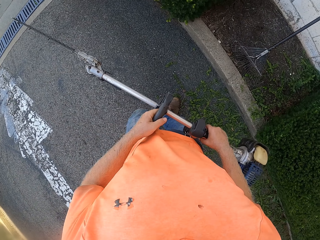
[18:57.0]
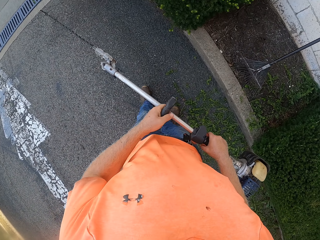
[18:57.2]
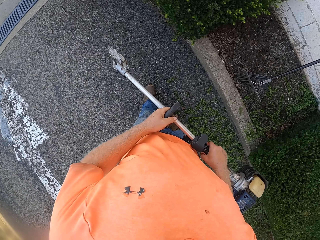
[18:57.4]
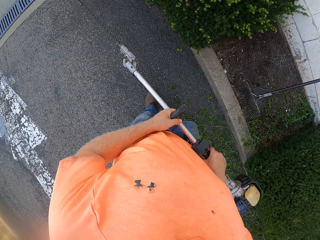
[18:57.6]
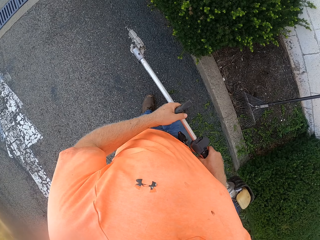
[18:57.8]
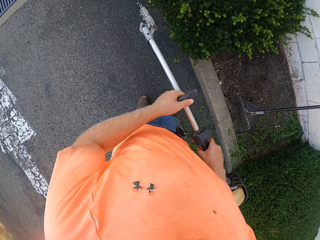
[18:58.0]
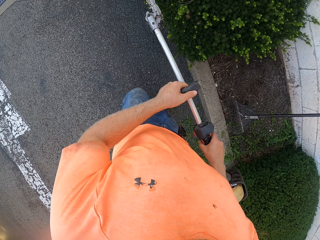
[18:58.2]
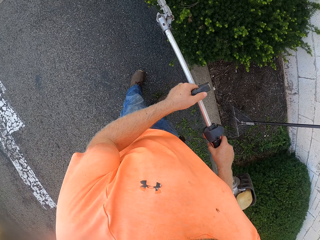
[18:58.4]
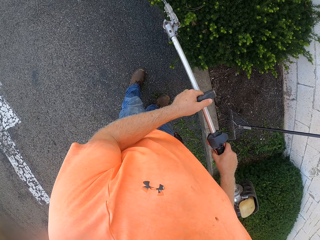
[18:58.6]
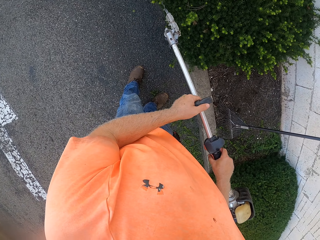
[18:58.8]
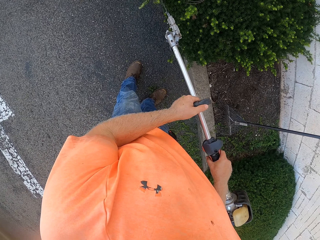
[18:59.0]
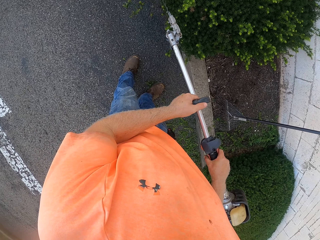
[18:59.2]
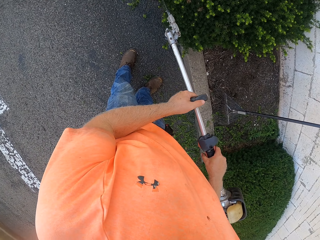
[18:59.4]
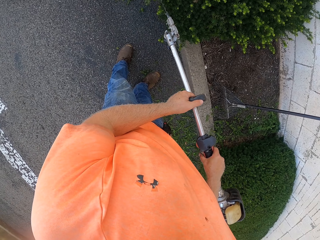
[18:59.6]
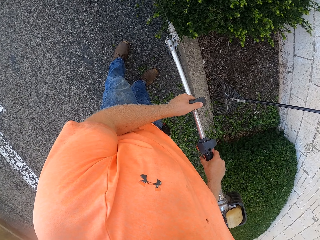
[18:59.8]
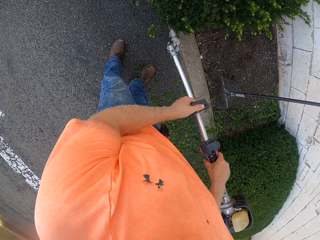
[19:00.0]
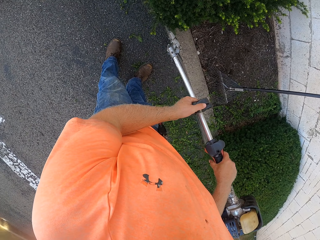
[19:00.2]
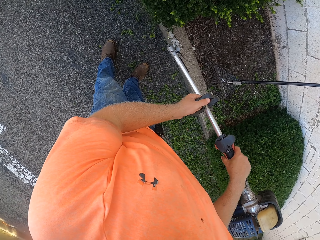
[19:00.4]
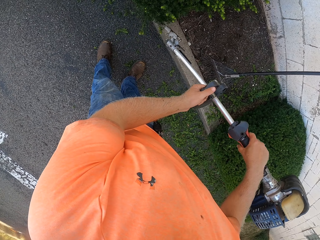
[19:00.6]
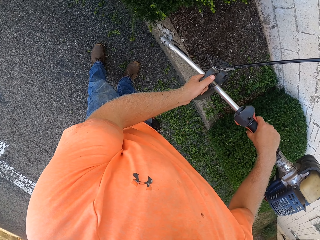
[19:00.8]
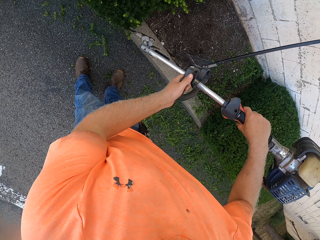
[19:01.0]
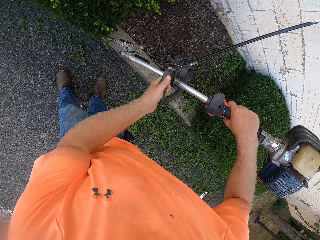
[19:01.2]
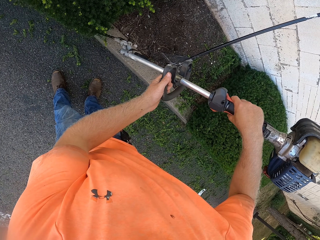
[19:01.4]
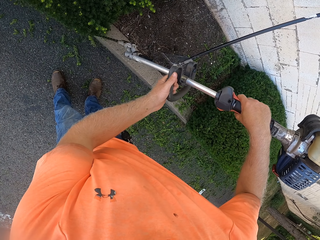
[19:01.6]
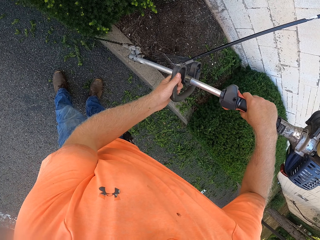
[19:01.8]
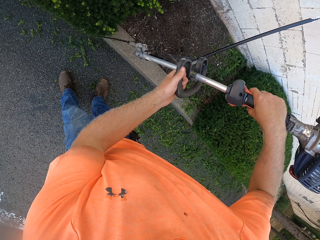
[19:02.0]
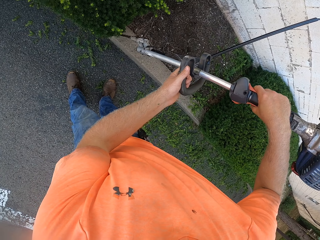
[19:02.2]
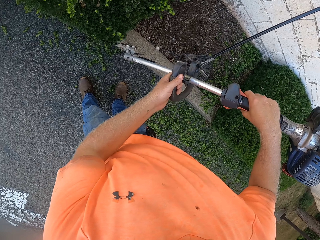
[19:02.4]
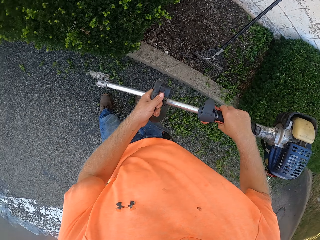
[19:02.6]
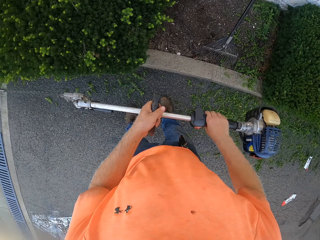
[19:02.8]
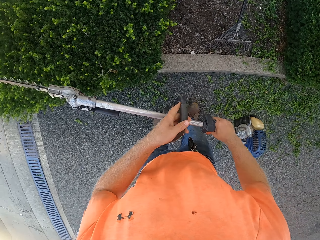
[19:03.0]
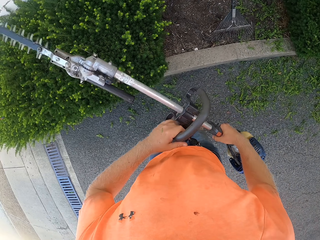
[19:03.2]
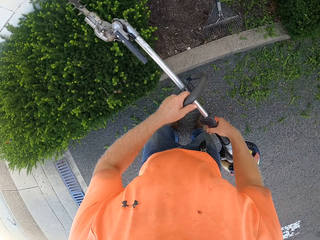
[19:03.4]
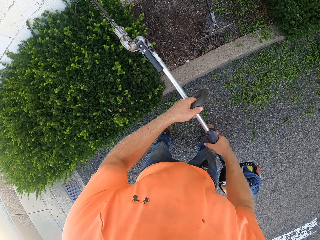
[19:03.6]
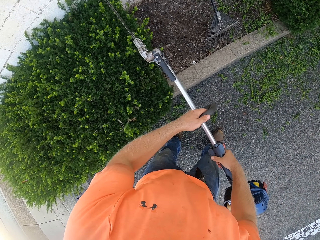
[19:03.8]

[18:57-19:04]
The camera wearer trims a shrub with the shrub trimmer in his hands.

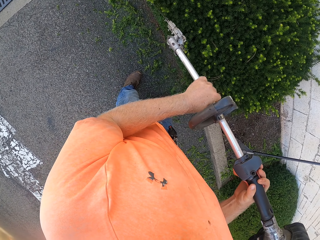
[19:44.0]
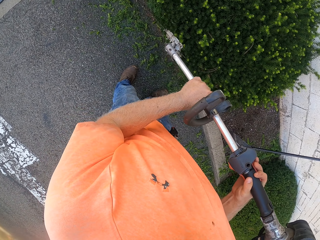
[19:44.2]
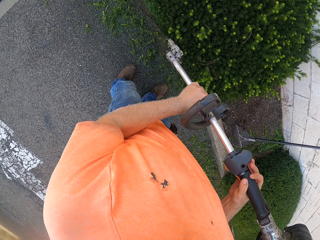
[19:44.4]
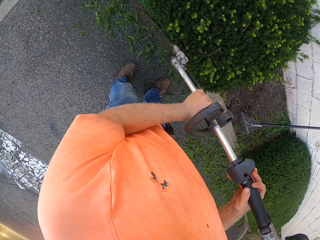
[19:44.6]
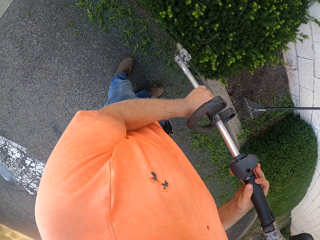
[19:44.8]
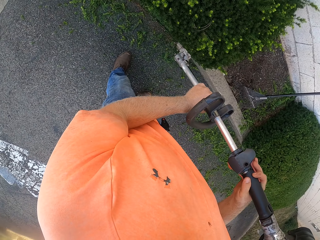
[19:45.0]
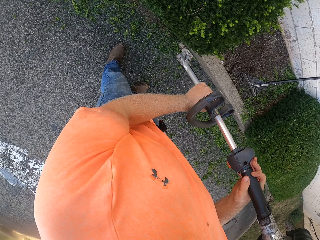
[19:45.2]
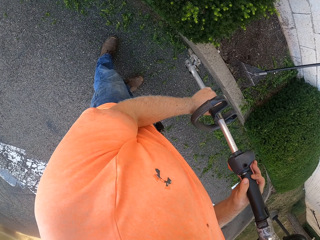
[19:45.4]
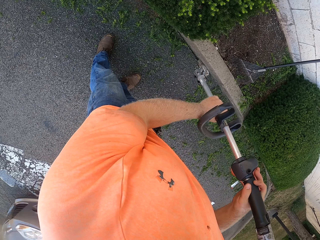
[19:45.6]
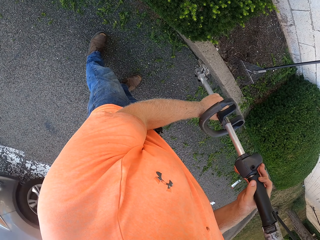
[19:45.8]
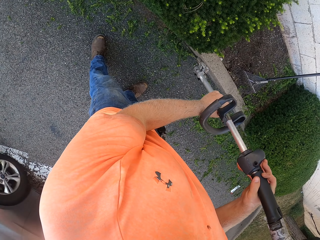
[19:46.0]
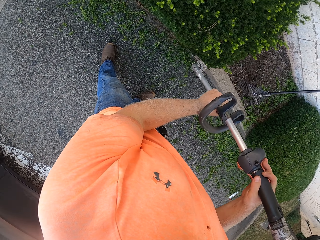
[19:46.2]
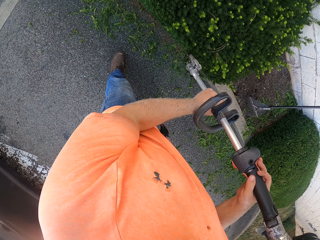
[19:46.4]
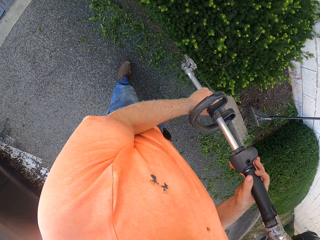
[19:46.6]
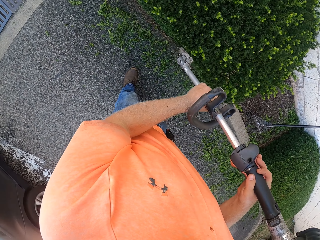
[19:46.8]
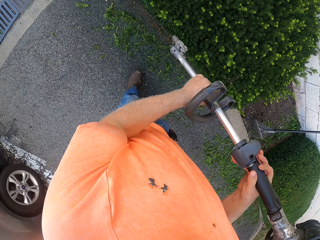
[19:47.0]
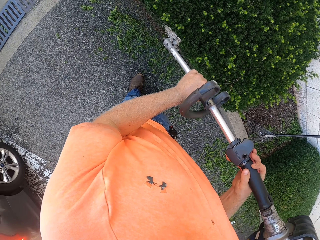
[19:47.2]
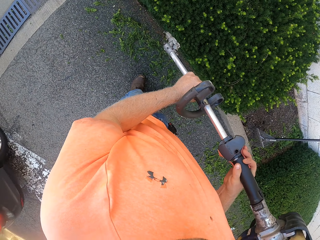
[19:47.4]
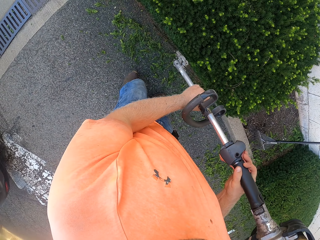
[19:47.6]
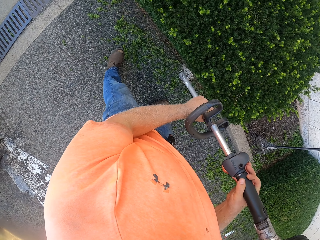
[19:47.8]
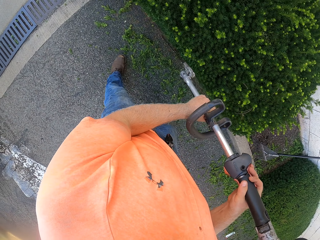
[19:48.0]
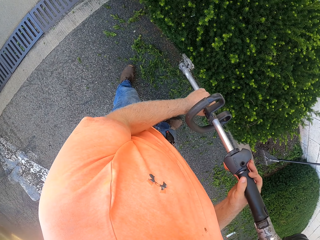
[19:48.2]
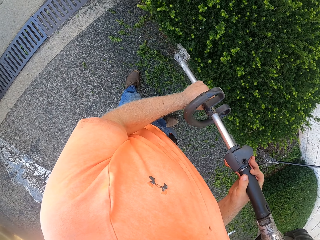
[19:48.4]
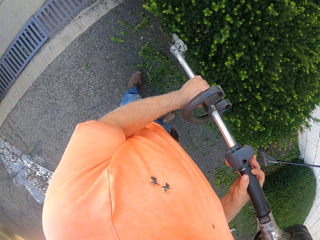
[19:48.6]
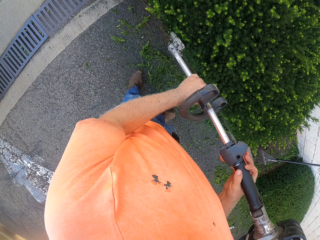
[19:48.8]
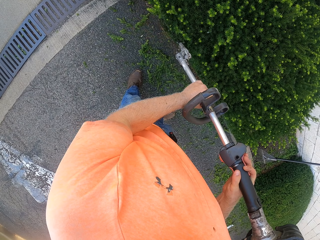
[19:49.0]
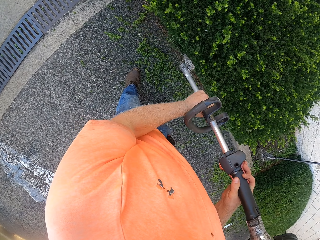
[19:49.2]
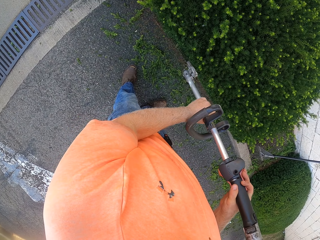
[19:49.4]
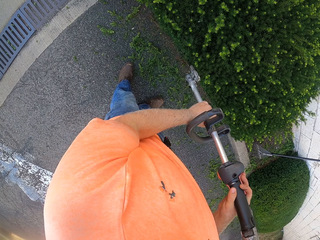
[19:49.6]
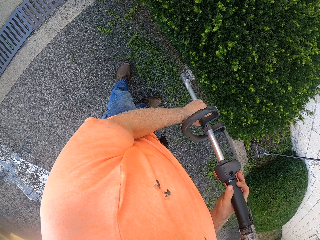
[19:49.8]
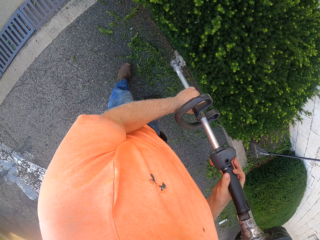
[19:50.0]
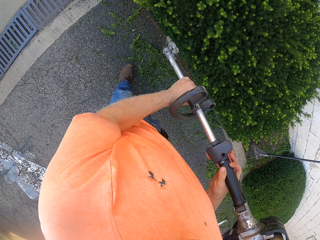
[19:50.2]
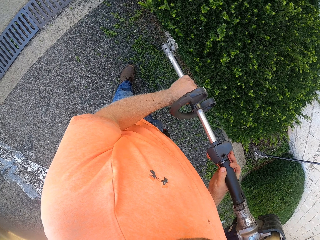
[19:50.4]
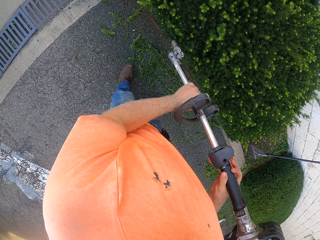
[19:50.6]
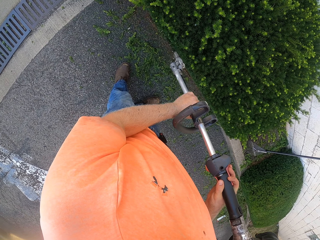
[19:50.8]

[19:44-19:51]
The camera wearer trims the shrub with the shrub trimmer in his hands. A car drives past the camera wearer.

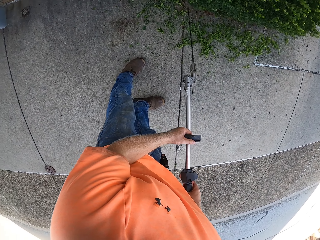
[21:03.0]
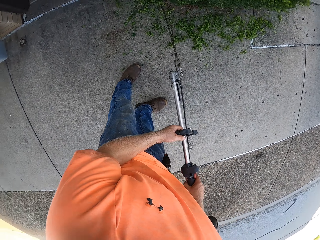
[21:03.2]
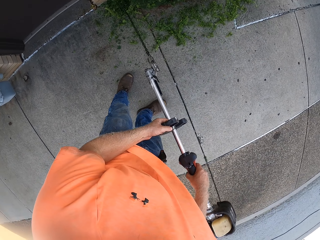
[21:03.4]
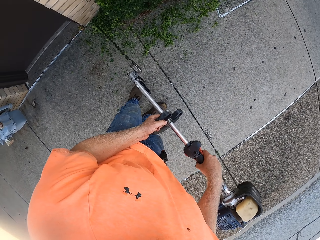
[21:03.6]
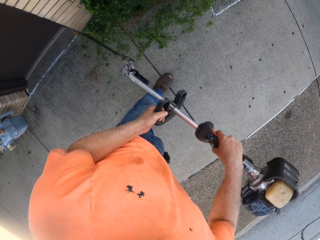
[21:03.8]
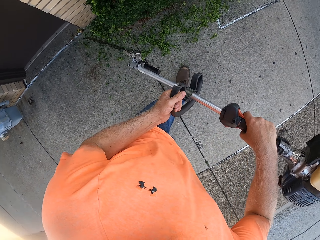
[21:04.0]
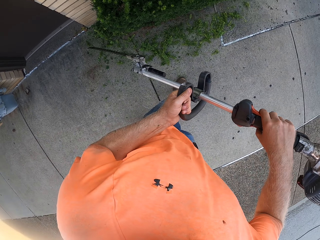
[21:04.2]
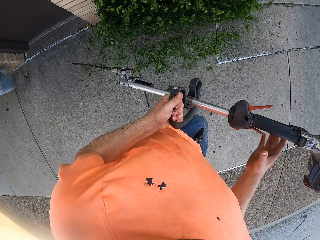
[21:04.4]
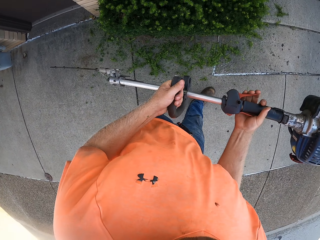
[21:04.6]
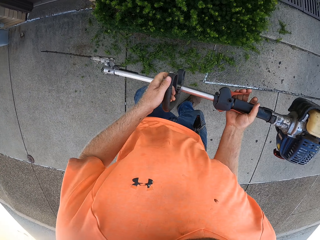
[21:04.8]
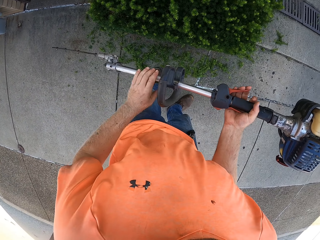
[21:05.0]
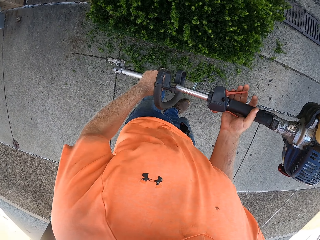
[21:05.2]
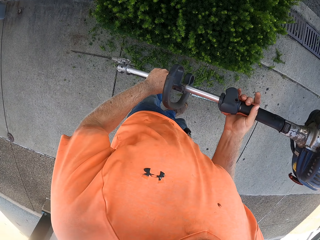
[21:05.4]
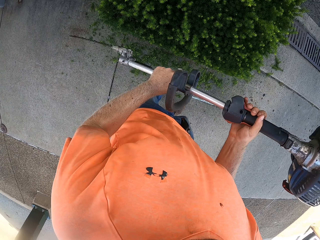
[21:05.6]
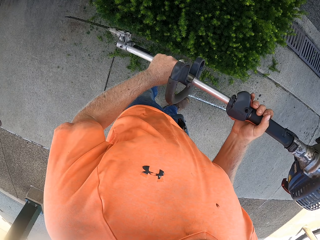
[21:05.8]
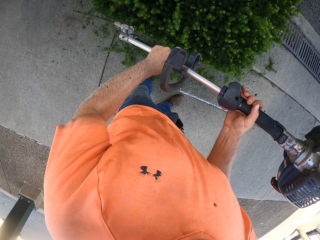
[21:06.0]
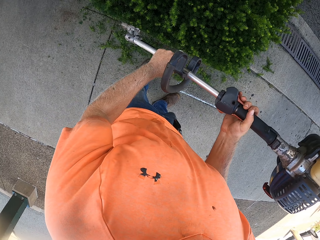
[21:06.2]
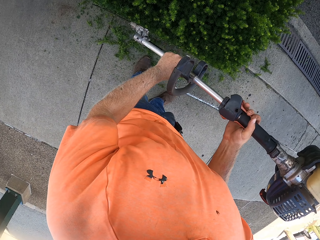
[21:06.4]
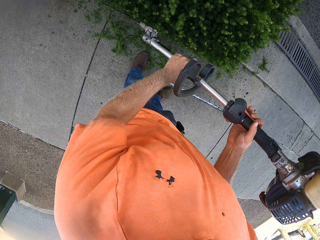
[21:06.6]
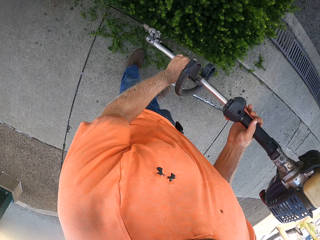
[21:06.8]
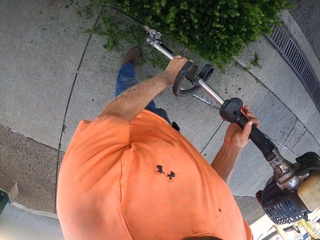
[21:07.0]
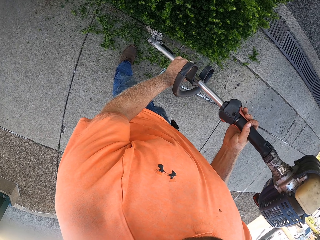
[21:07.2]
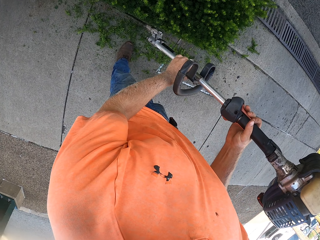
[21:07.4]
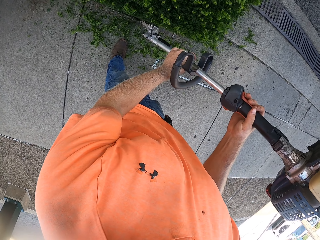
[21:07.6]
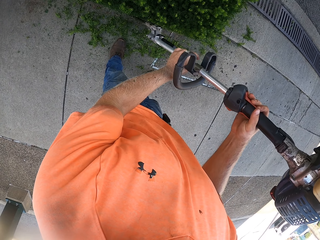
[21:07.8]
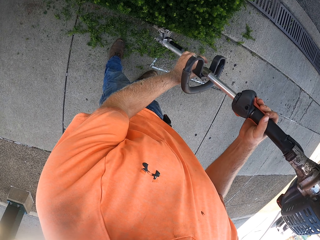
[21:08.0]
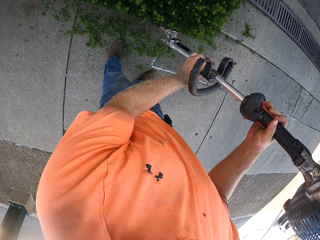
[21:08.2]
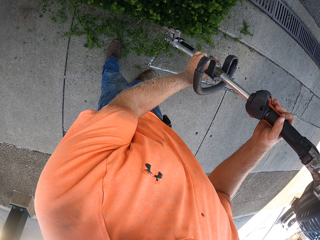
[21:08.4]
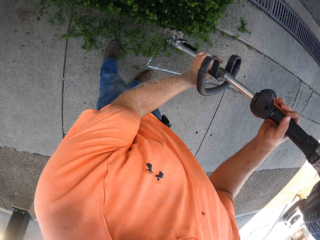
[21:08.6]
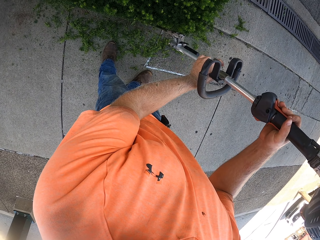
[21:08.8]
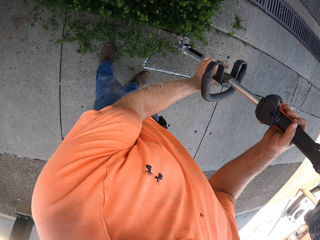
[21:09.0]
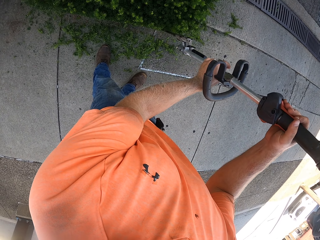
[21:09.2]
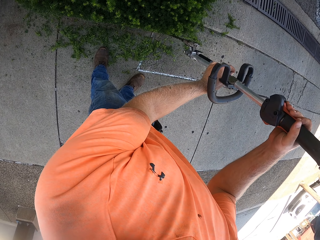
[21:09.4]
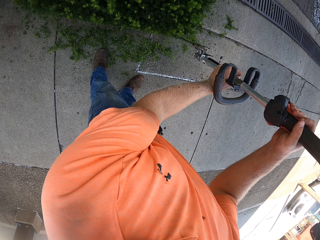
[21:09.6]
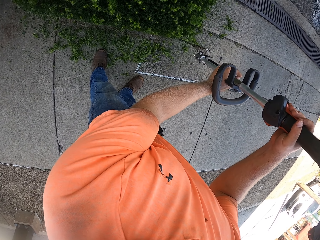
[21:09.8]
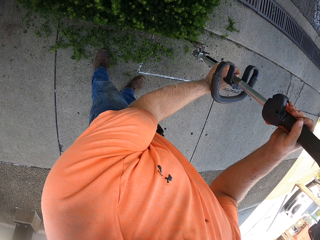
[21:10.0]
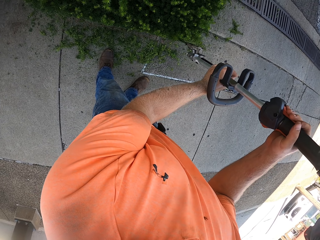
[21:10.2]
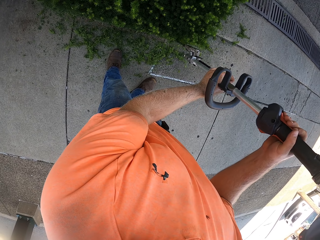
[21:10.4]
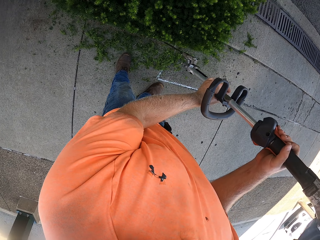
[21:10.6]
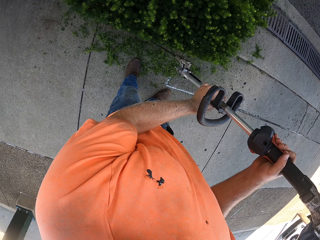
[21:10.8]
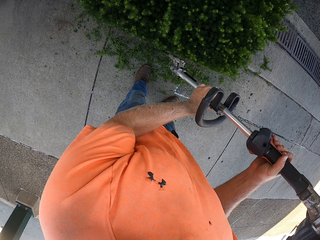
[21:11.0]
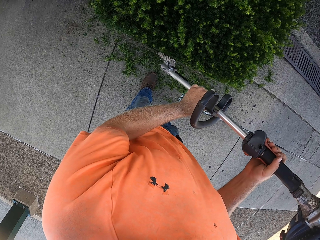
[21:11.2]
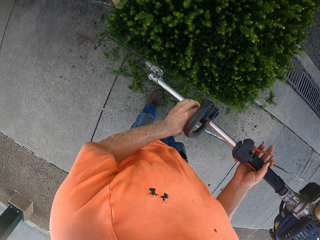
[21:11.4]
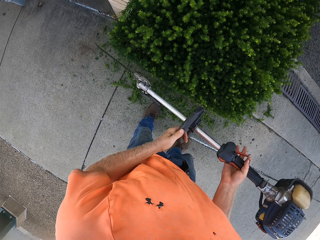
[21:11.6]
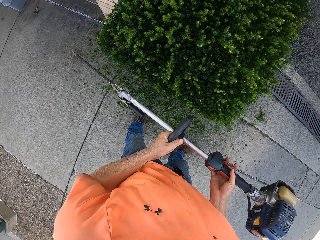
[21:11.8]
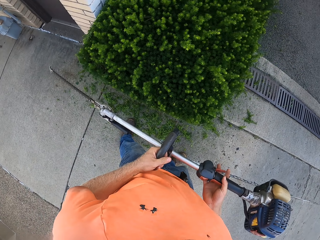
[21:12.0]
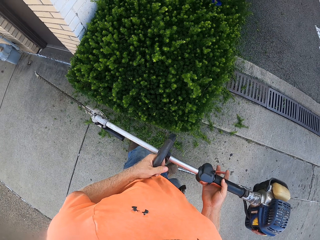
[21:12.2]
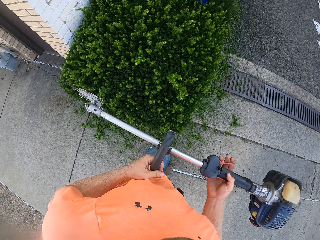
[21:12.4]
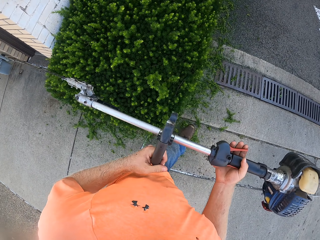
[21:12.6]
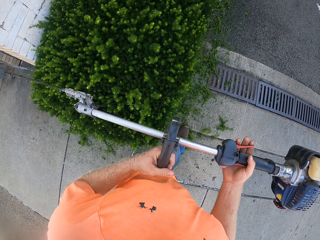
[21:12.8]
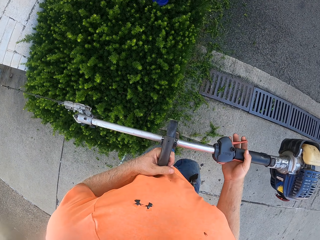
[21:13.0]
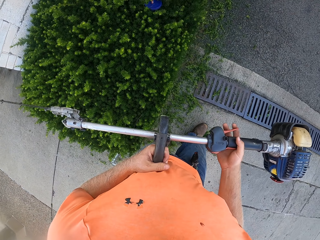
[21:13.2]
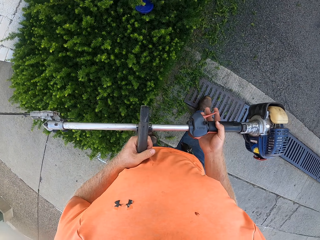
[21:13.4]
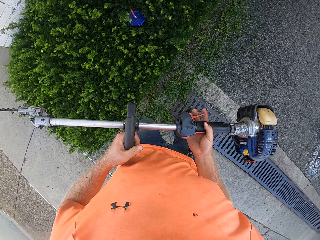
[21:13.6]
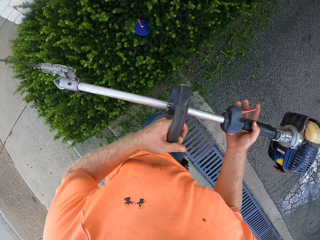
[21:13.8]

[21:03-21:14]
The camera wearer adjusts the shrub trimmer in his hands. He trims the shrub with the shrub trimmer in his hands. He removes the shrub trimmer from the shrub with his hands.
